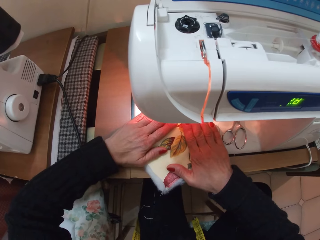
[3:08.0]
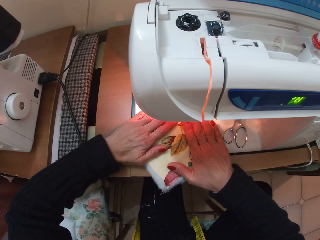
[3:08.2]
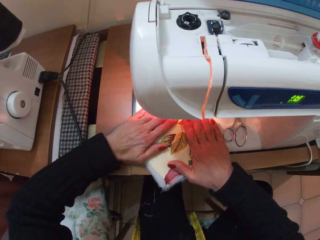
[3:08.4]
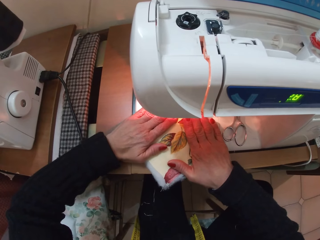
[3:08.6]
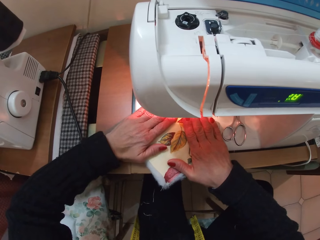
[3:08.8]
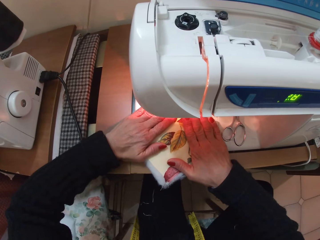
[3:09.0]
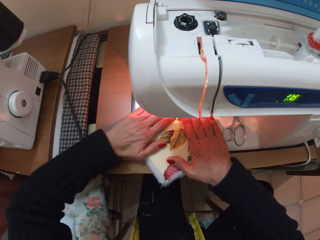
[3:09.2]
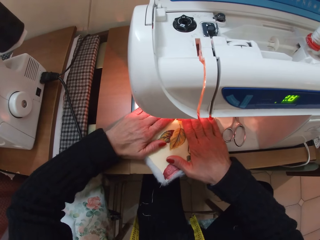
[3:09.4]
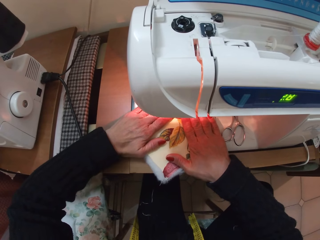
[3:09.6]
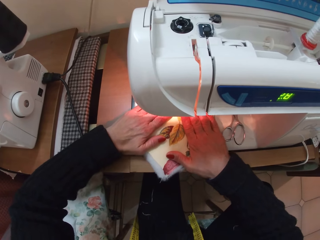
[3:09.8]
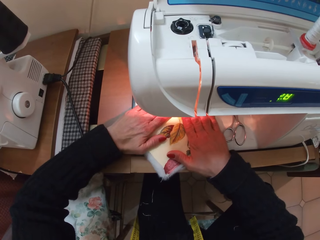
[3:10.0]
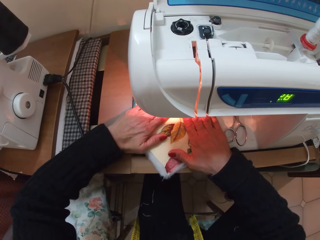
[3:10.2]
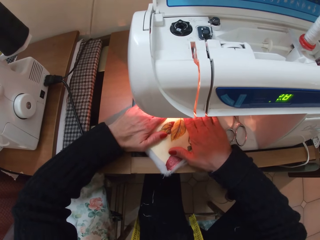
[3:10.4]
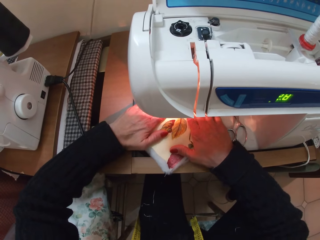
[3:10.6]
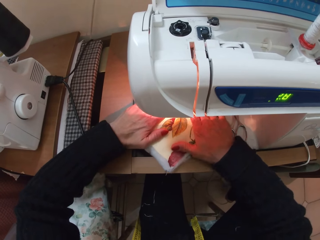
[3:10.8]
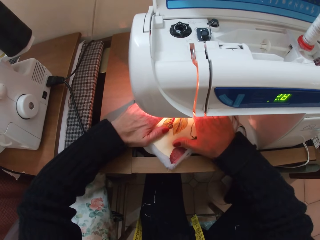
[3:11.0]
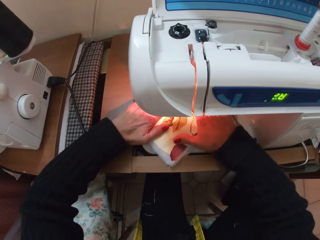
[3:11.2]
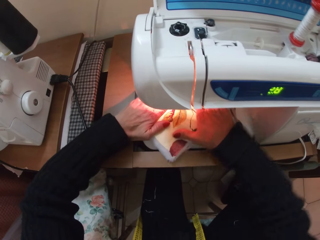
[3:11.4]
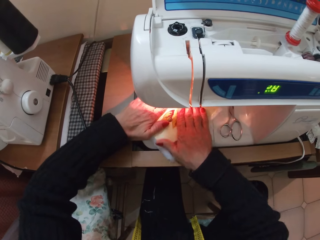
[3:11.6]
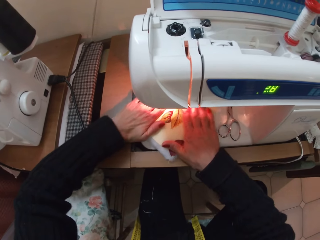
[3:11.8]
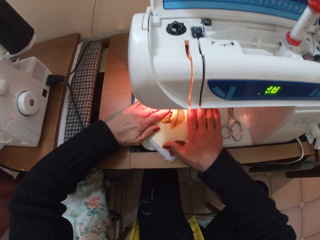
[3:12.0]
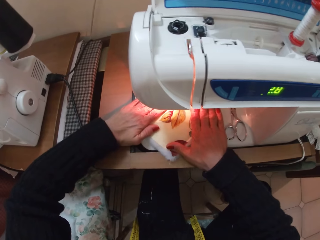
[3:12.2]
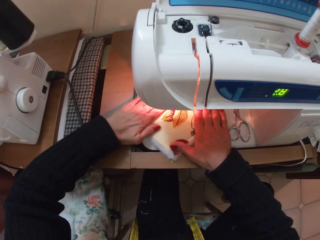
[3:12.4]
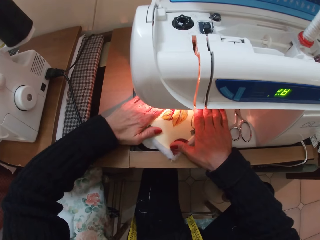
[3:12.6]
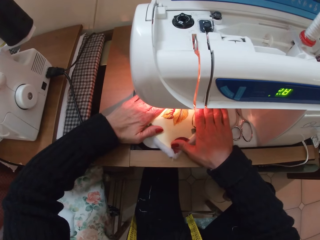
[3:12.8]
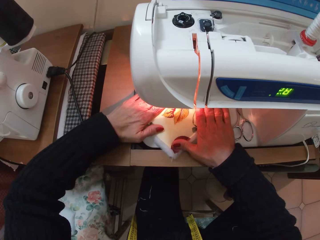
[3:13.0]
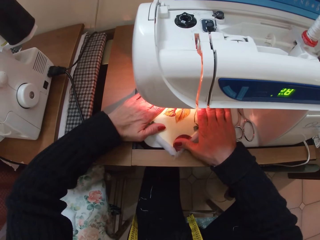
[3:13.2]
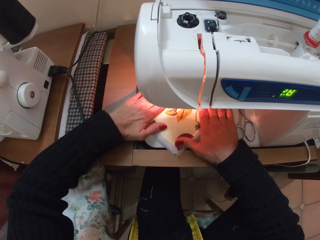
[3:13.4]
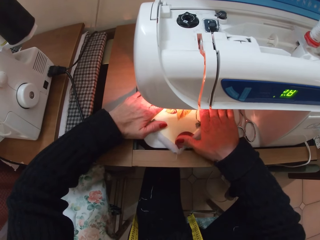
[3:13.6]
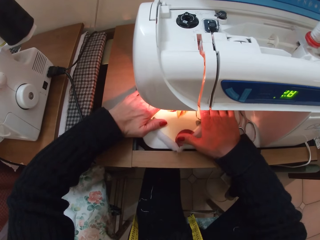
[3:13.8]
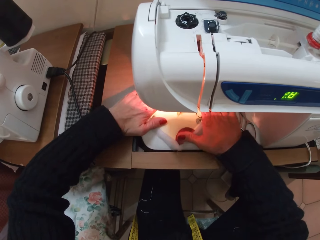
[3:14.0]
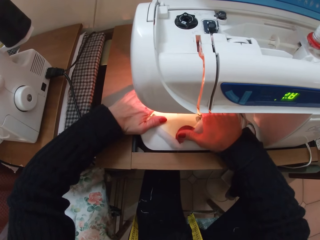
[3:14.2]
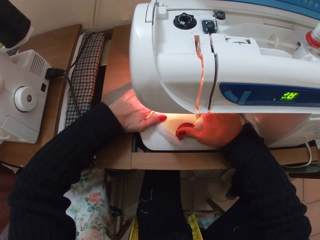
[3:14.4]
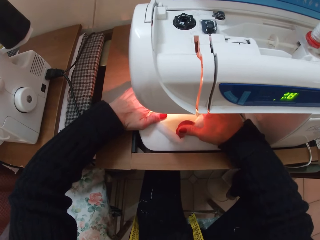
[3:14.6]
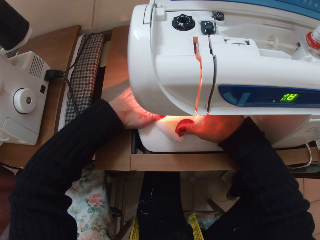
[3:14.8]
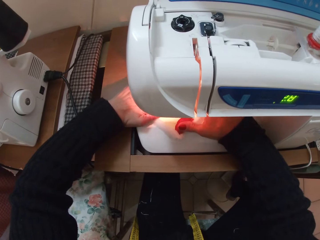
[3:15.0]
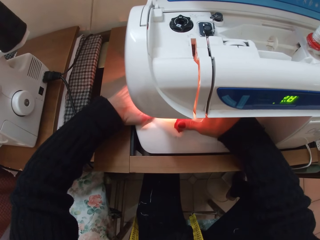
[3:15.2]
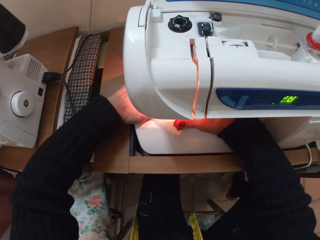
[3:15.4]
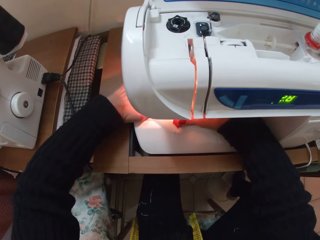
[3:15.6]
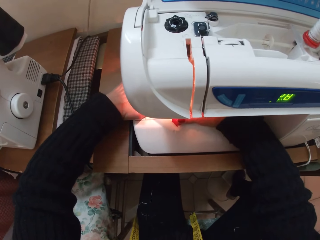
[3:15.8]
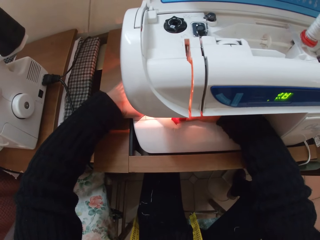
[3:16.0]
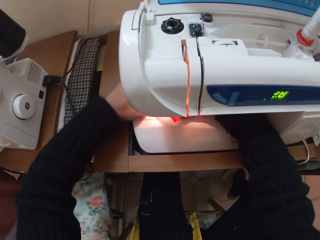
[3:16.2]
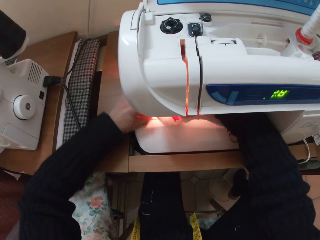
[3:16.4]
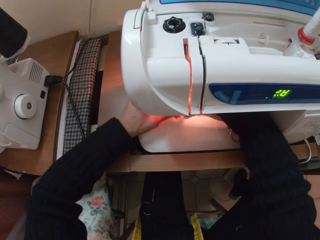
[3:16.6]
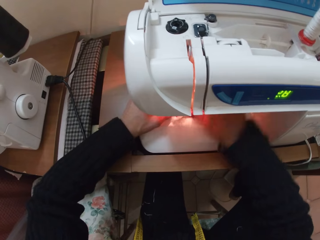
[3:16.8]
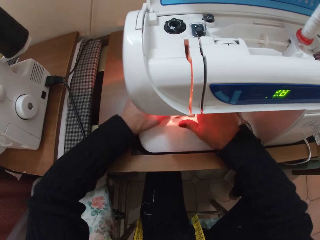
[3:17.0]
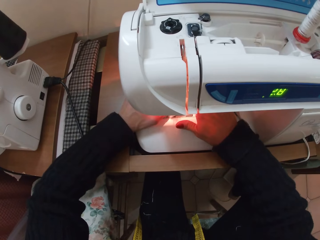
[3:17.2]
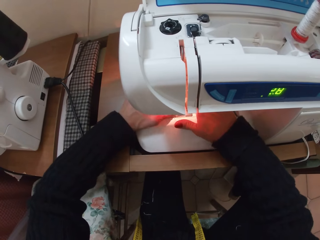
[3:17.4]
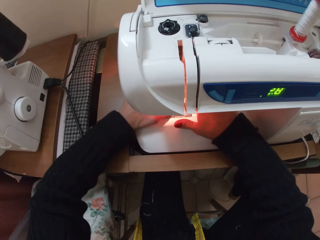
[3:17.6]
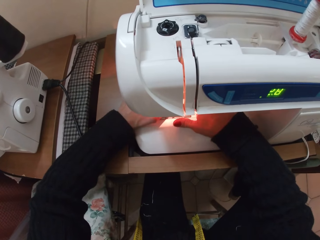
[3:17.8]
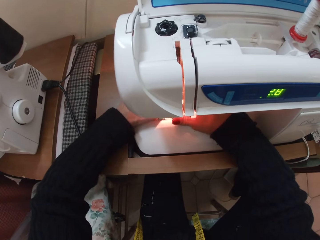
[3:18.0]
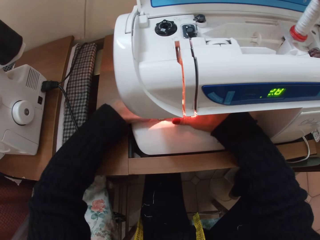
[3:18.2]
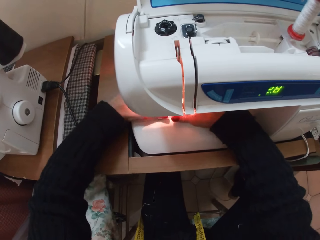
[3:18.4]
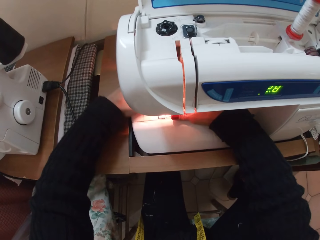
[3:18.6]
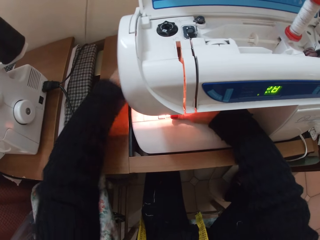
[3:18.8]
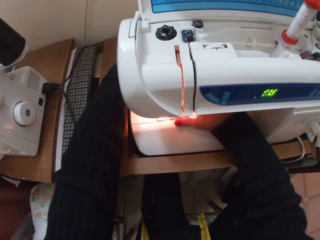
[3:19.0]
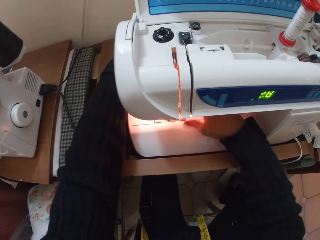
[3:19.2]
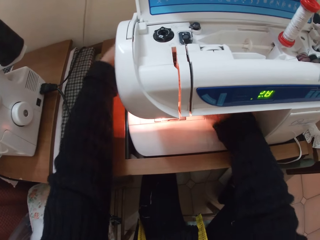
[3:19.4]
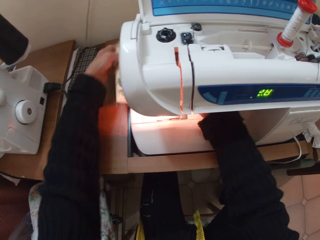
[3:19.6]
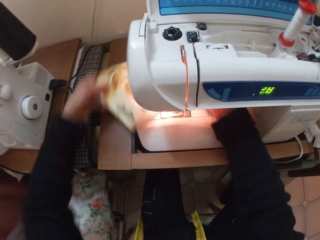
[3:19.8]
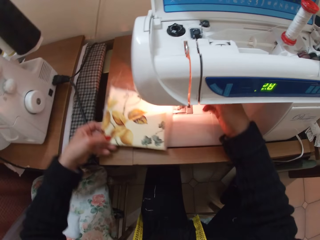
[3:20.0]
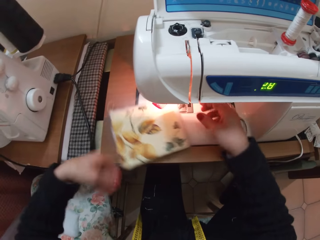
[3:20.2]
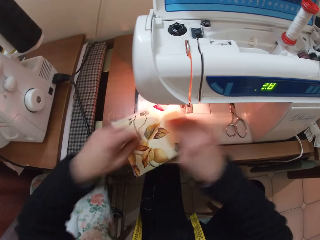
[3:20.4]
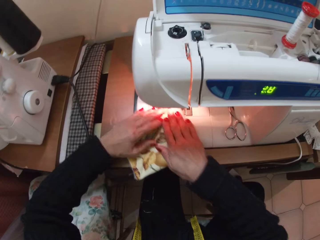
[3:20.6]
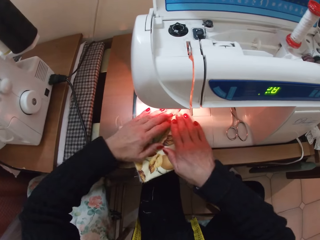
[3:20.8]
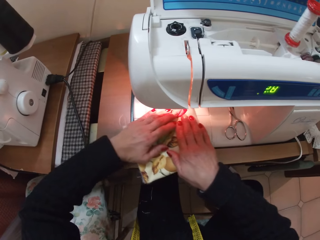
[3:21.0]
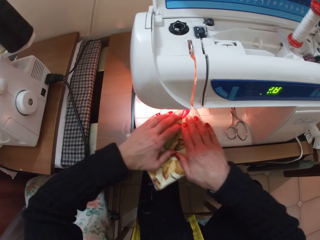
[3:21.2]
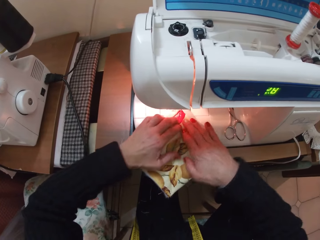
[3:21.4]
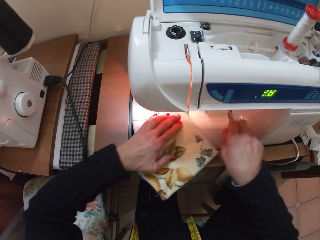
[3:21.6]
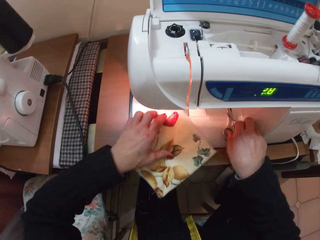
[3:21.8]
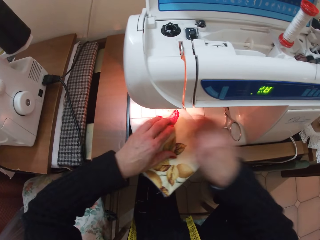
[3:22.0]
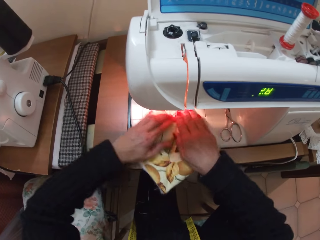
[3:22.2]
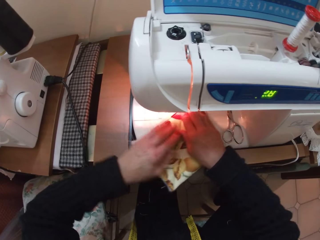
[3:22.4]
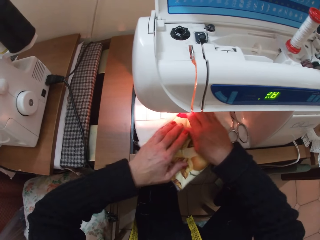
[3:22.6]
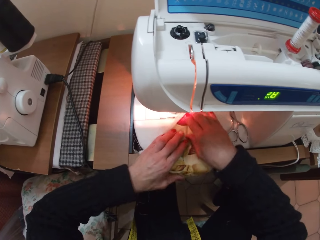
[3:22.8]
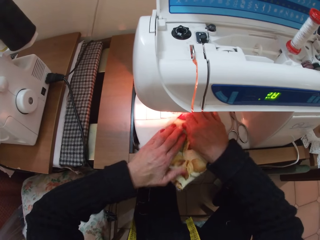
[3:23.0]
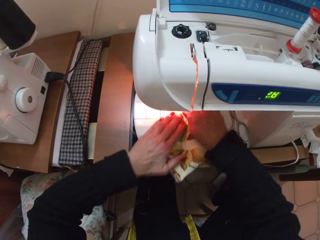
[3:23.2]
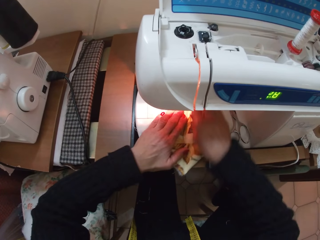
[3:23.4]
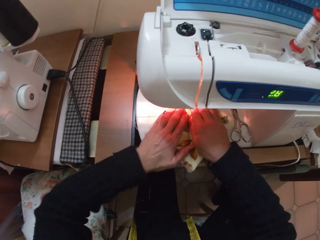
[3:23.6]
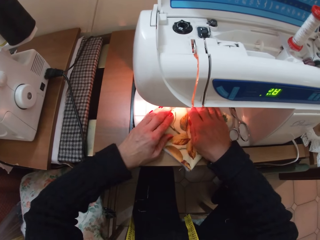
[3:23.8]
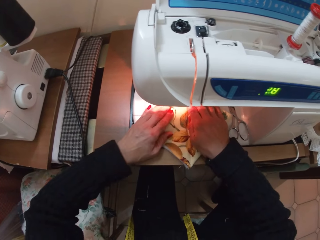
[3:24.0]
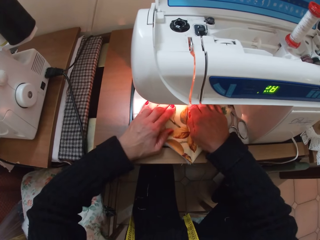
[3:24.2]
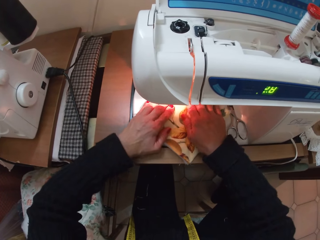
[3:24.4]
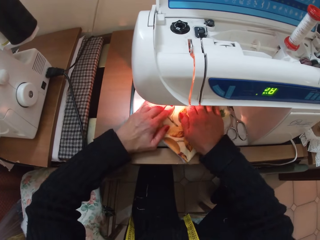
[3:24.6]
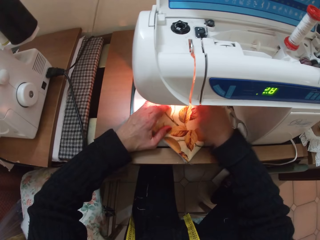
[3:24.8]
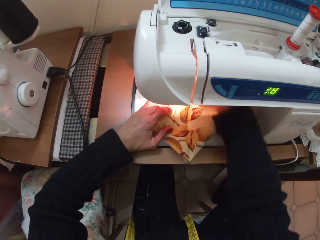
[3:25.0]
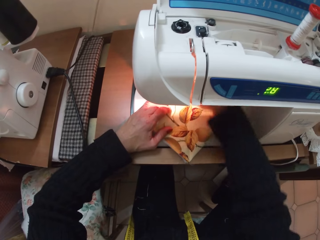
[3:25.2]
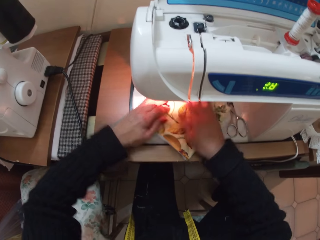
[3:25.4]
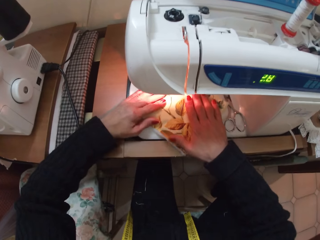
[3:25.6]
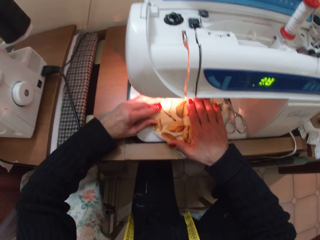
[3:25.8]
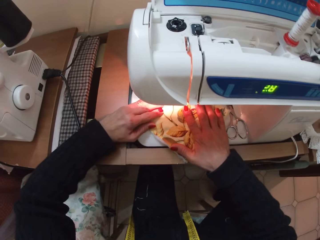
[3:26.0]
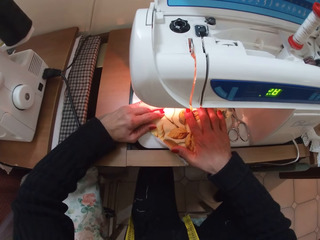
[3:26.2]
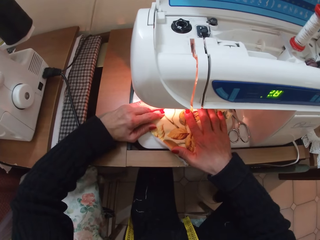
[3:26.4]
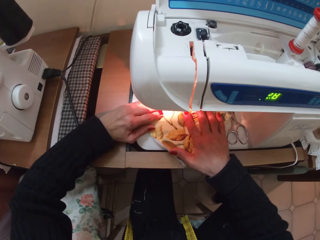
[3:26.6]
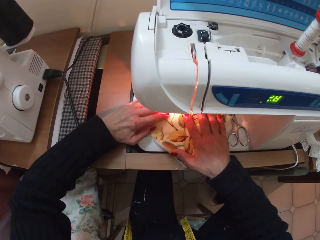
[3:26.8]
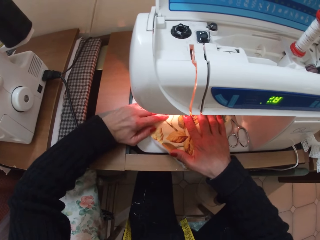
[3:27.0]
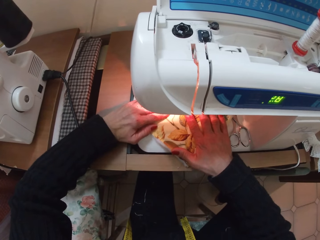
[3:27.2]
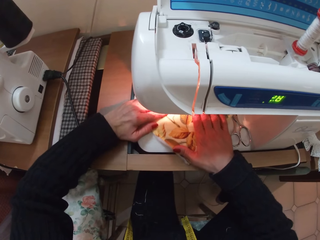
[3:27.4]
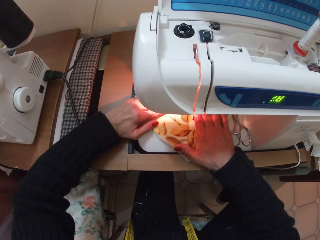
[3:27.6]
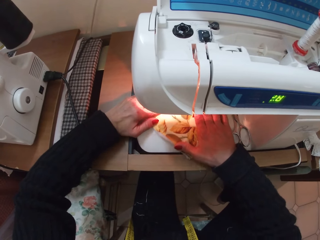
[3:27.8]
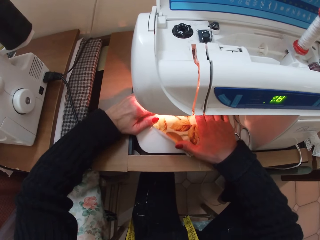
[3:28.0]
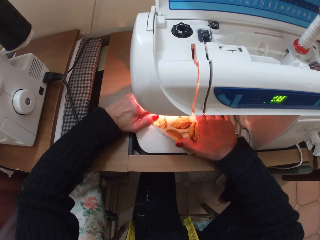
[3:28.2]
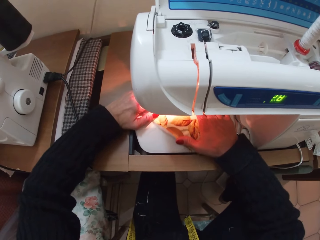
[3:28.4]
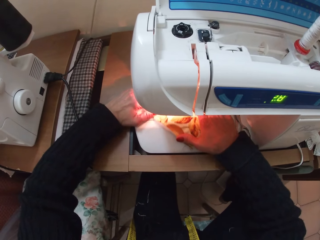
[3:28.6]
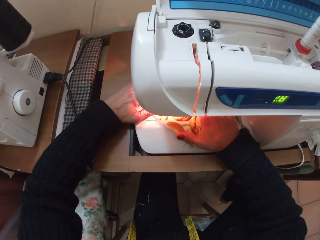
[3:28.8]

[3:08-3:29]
The camera wearer sews the fabric. She touches the pair of scissors with her right hand. She adjusts the fabric with both hands. She sews the fabric.
